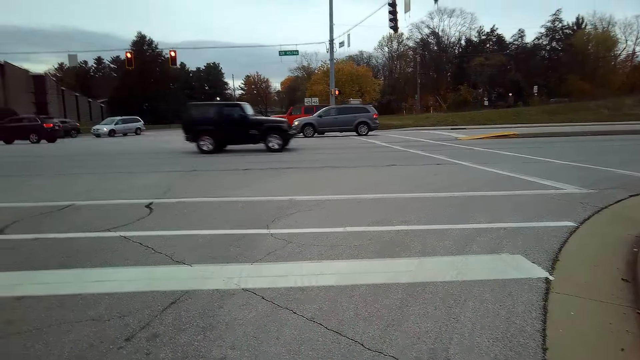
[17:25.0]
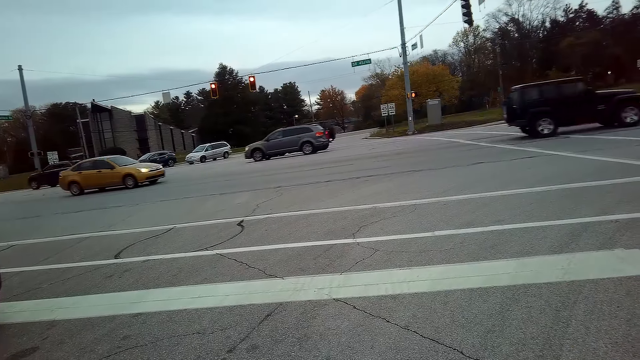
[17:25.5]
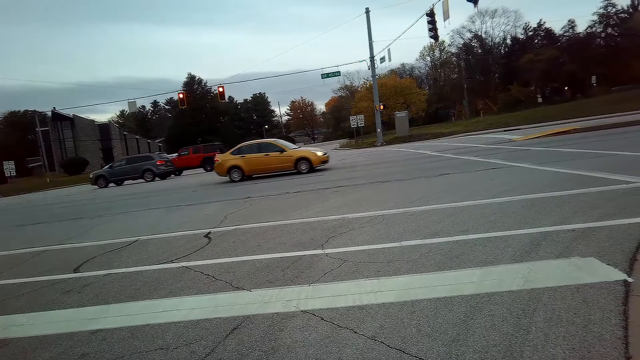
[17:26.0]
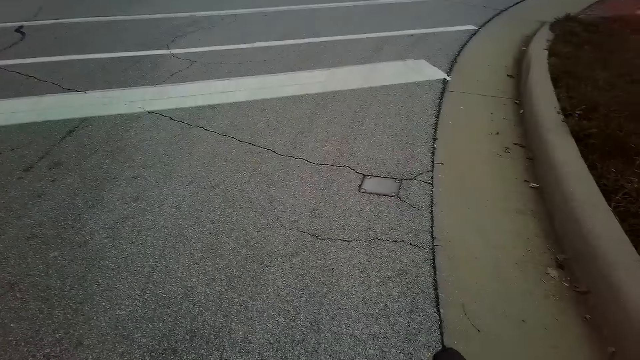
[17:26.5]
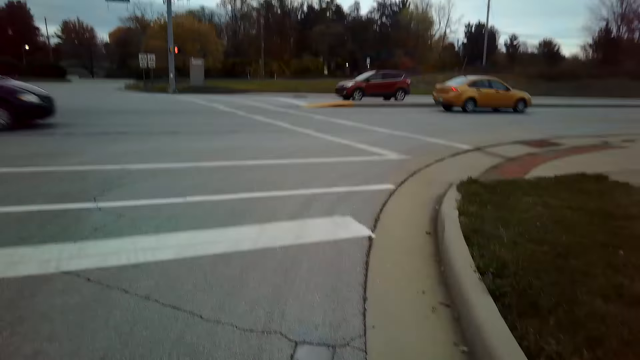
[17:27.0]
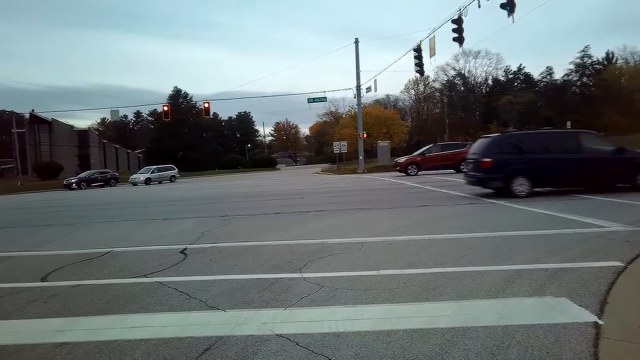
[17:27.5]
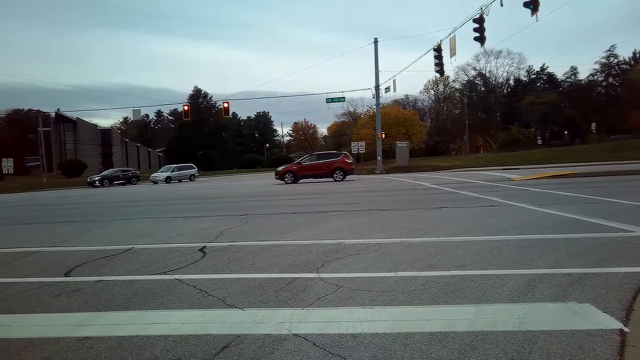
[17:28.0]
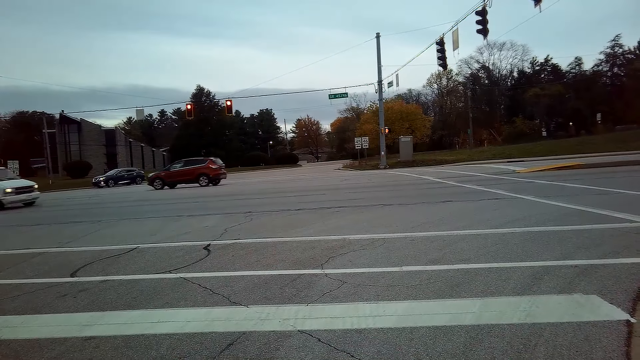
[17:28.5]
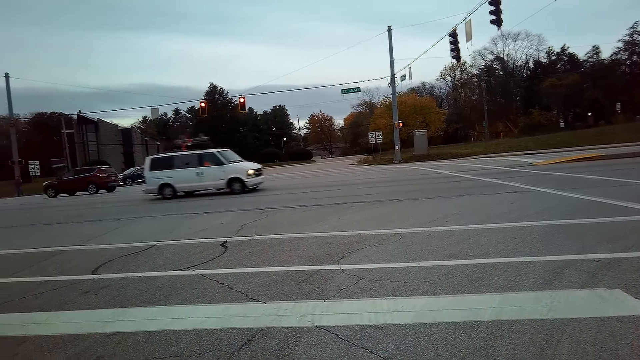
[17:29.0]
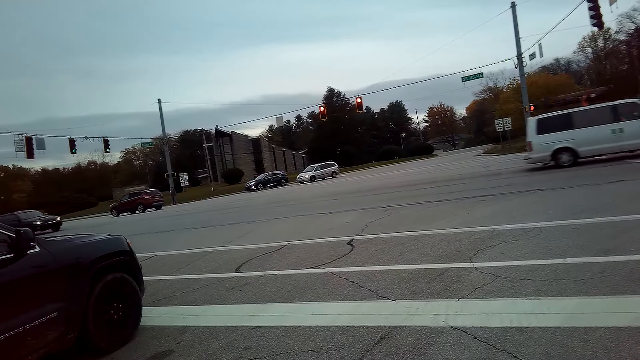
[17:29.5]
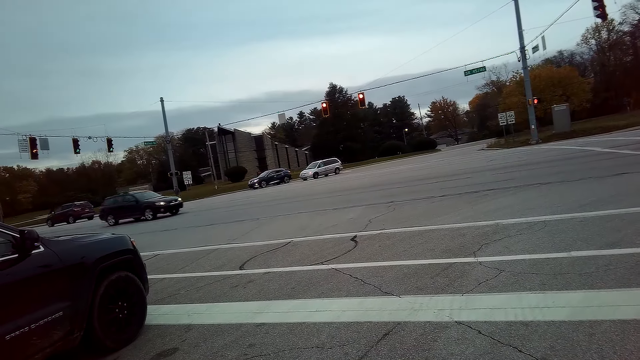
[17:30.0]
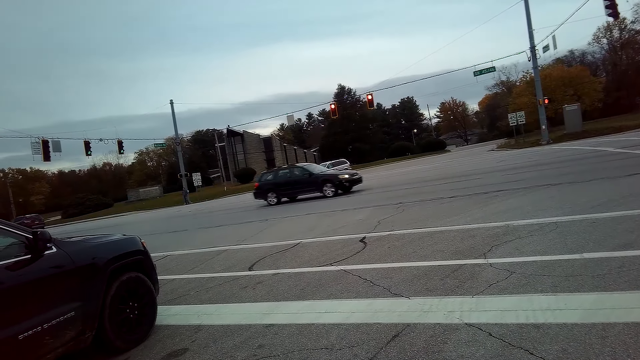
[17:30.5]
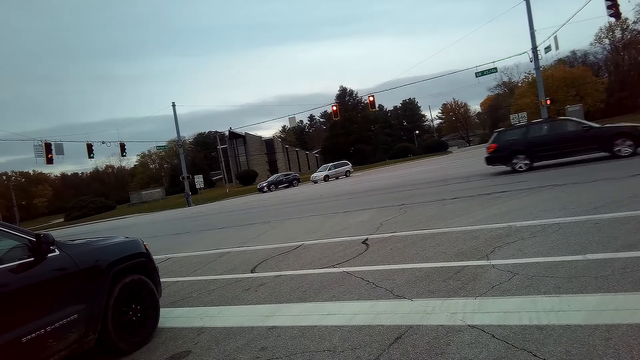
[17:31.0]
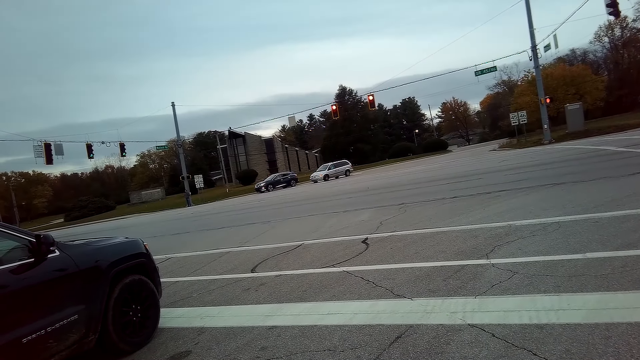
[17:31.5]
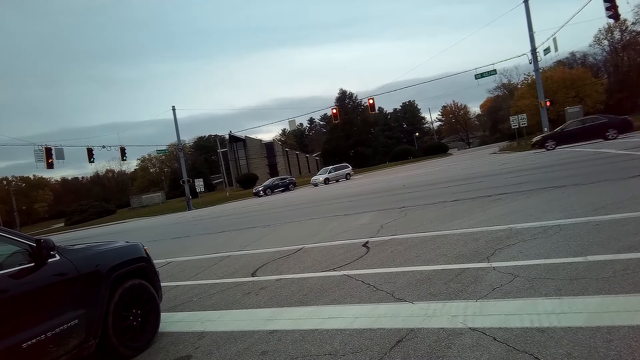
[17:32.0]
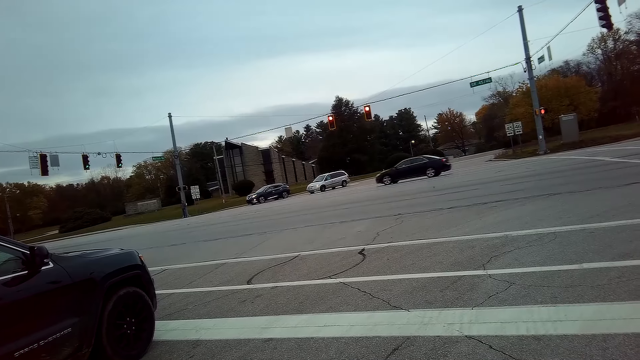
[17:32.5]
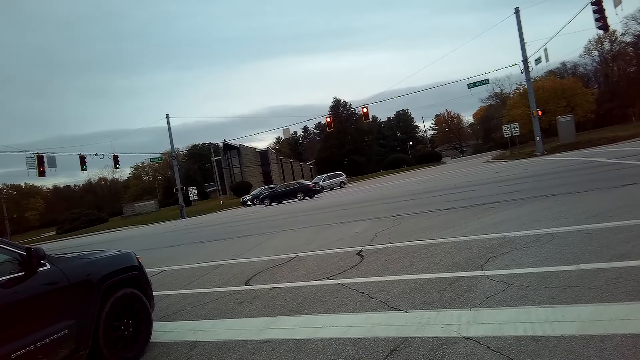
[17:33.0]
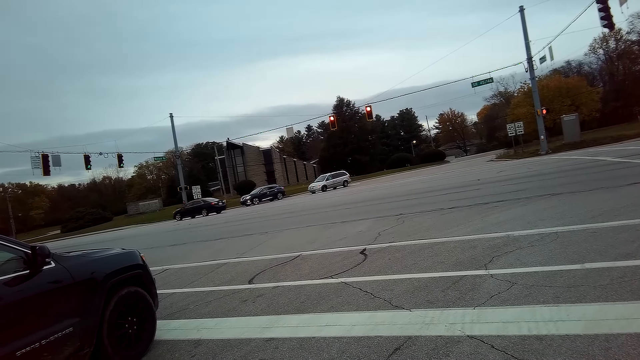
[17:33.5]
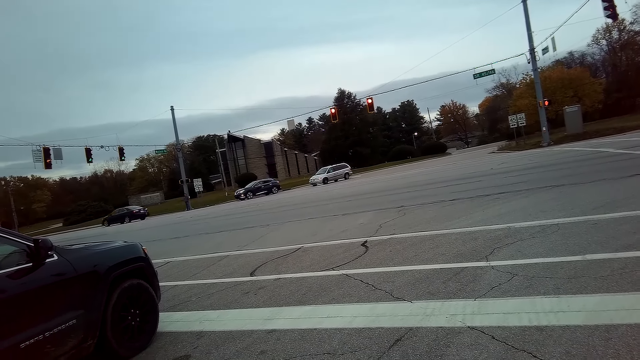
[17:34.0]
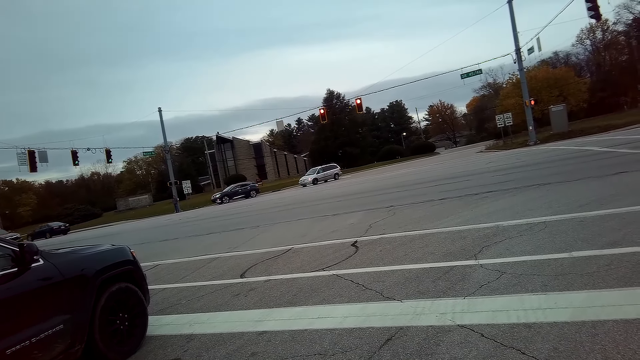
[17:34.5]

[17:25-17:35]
The camera wearer looks around the road.

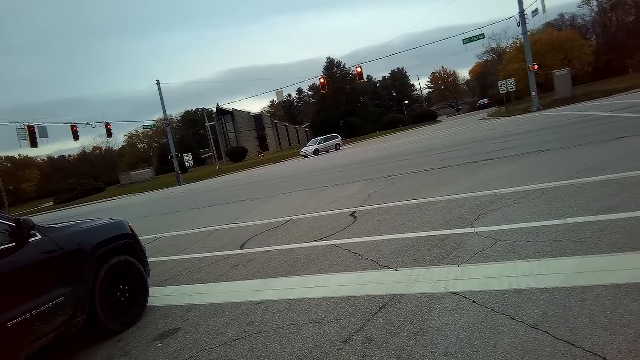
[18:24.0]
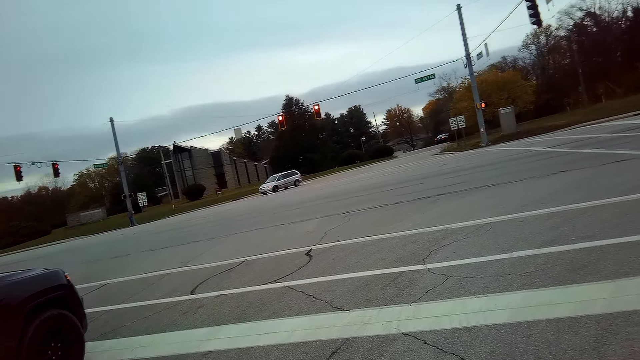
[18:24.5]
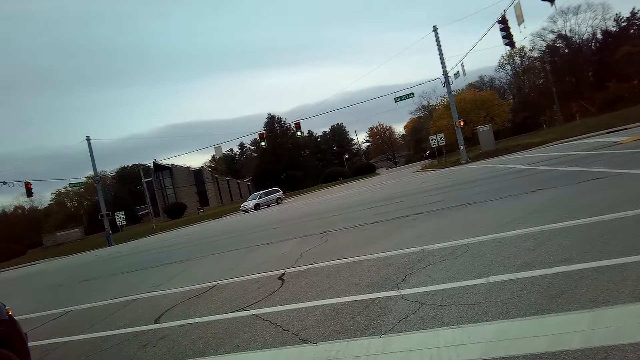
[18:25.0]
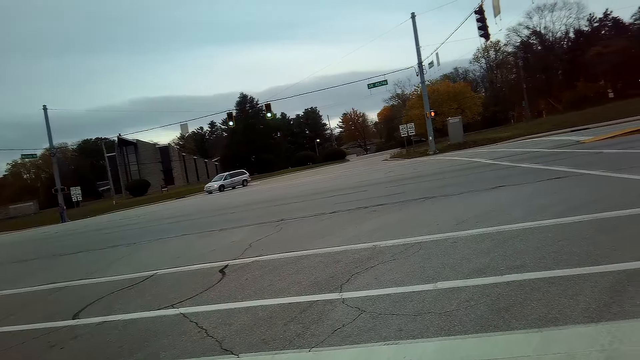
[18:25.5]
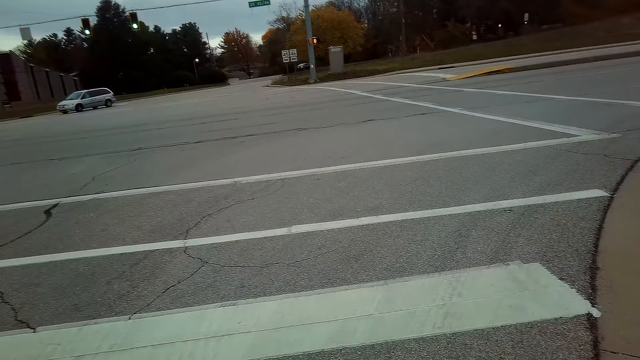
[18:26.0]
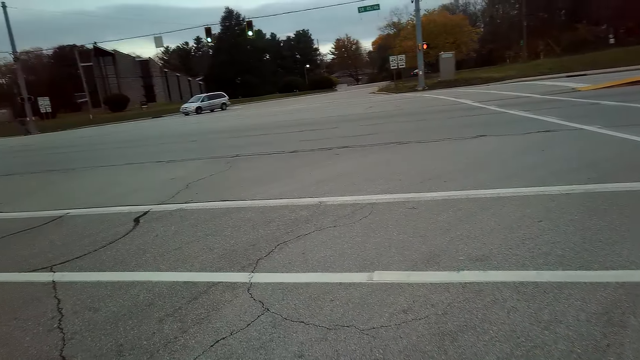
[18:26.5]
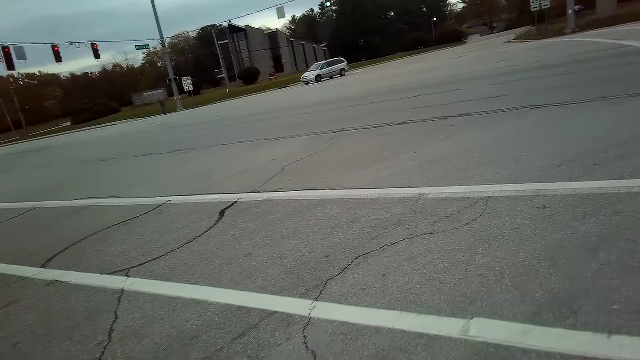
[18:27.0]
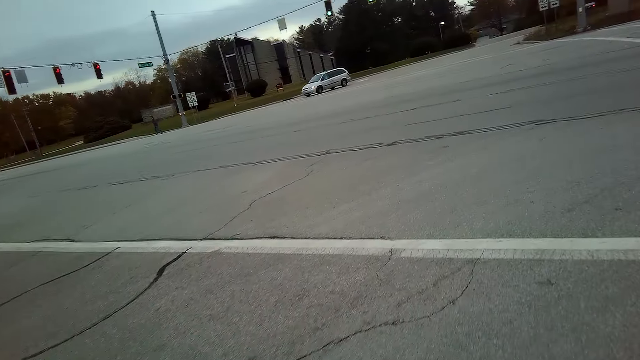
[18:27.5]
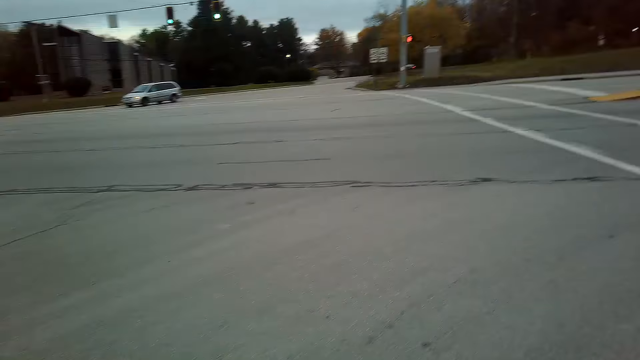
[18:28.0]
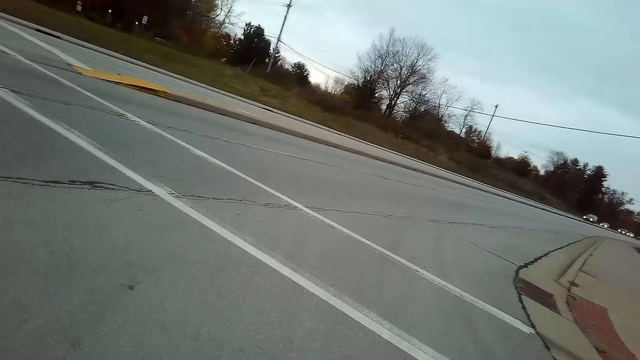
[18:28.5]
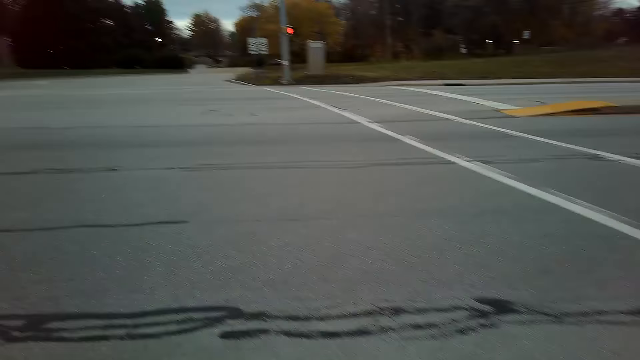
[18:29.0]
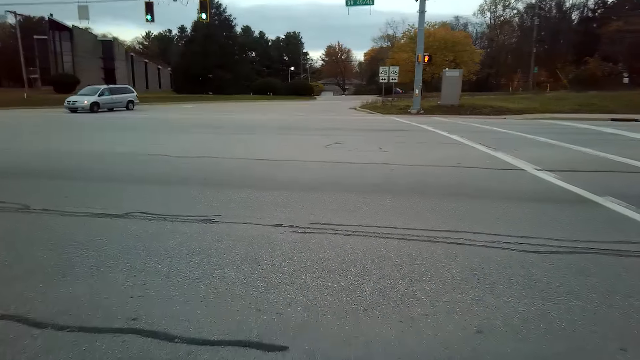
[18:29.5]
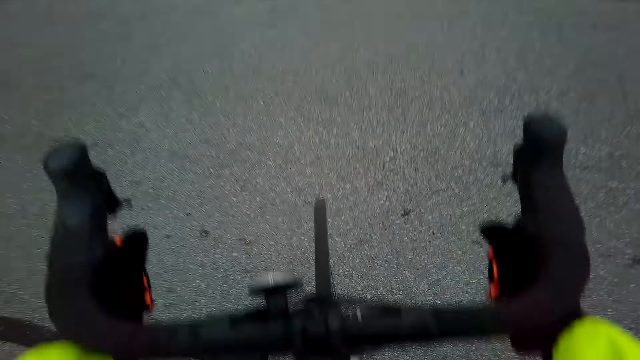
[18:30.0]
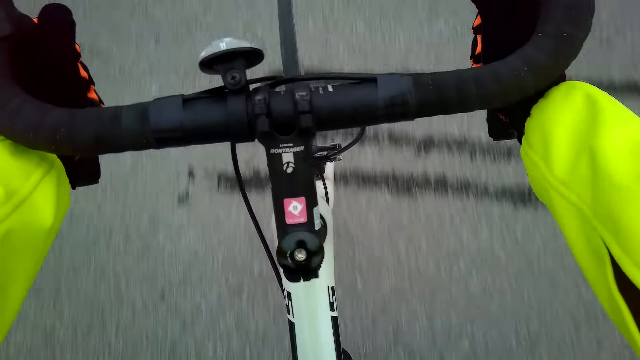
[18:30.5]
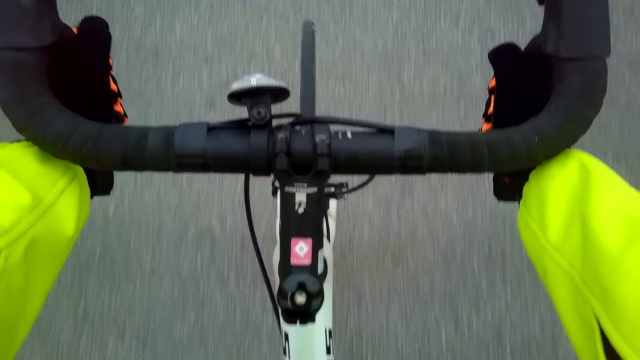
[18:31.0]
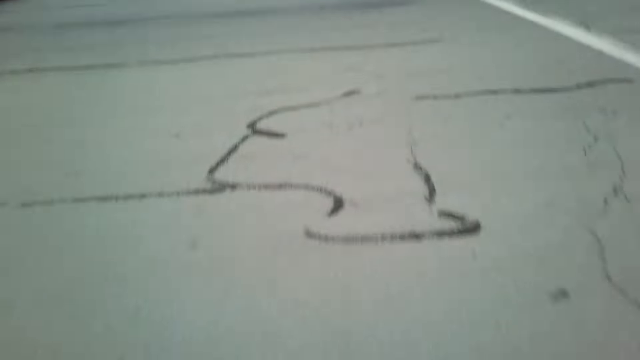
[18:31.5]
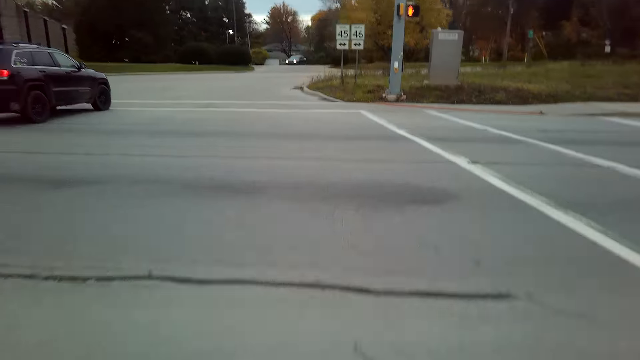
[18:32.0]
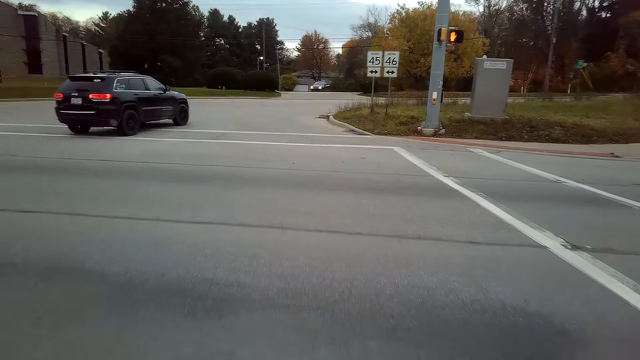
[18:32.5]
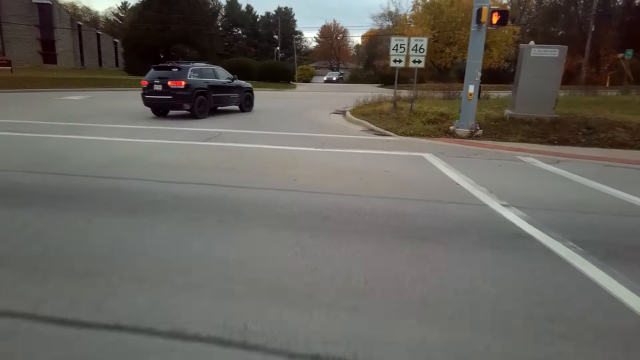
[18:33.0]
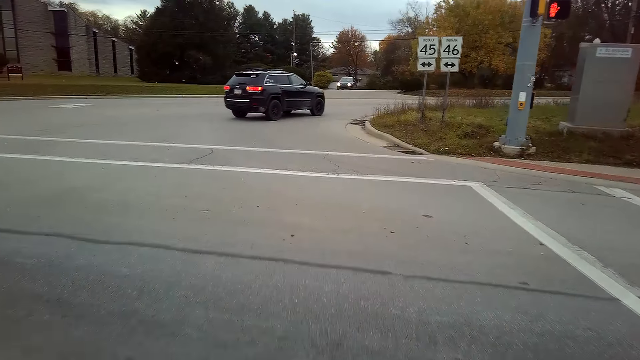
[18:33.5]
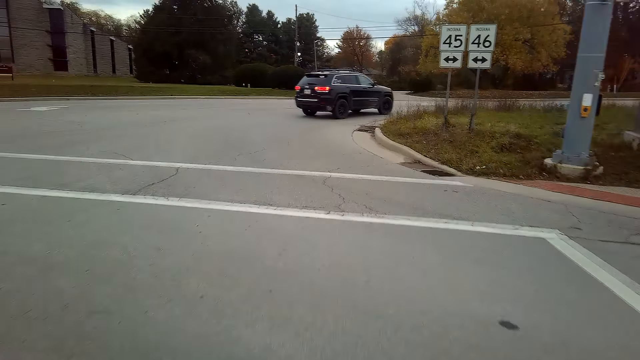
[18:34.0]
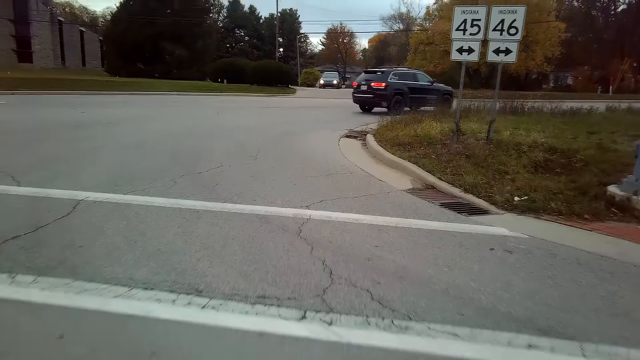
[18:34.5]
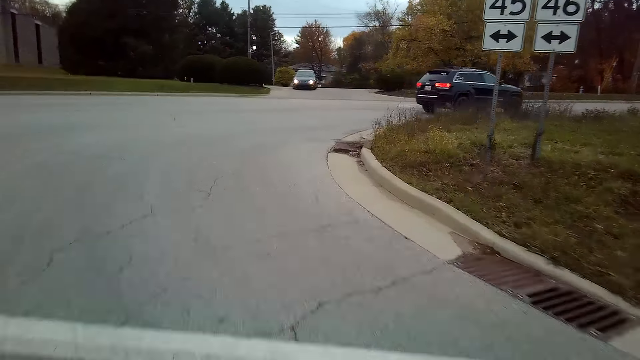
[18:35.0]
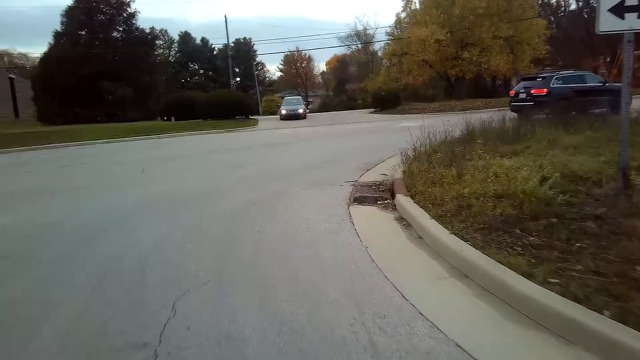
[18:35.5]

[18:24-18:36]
The camera wearer rides a bicycle on the road.
